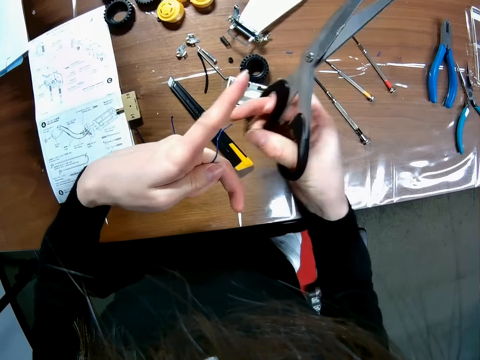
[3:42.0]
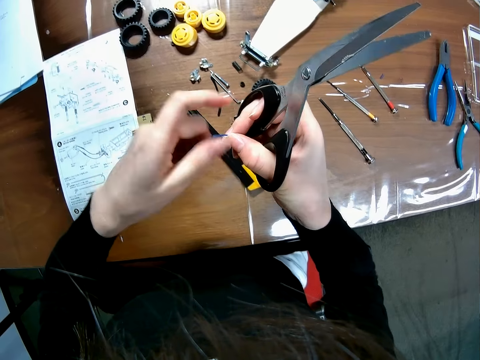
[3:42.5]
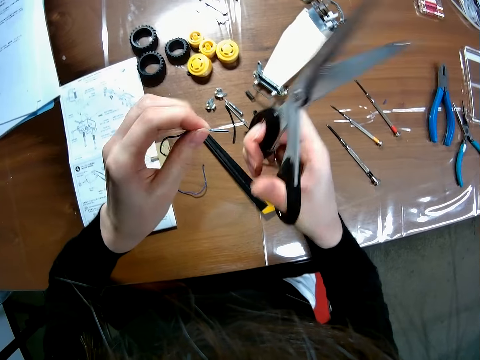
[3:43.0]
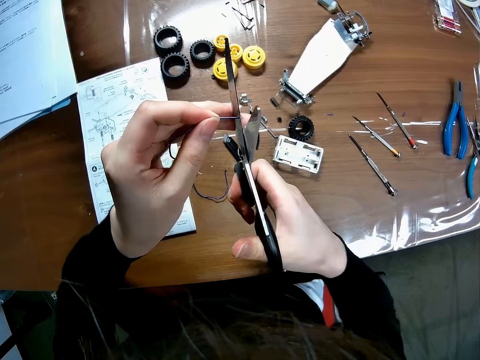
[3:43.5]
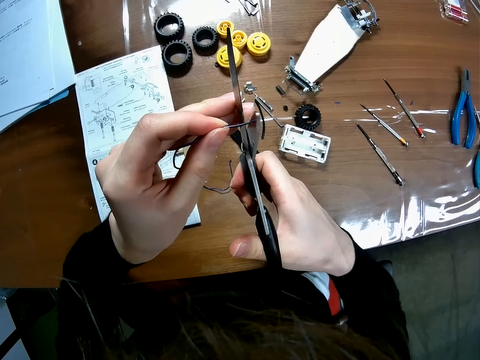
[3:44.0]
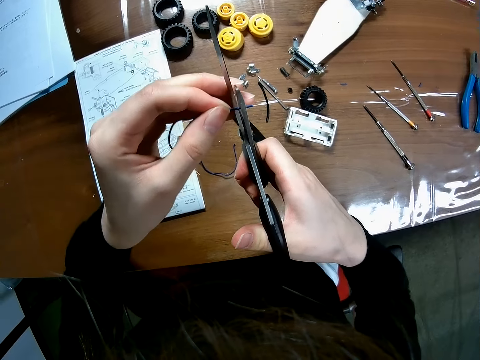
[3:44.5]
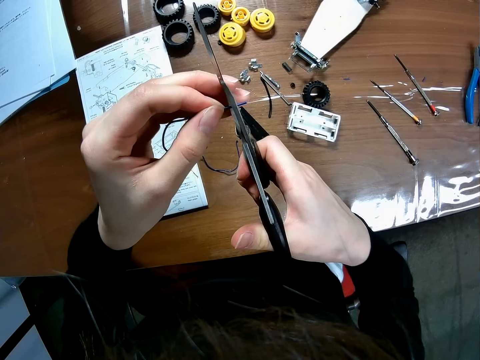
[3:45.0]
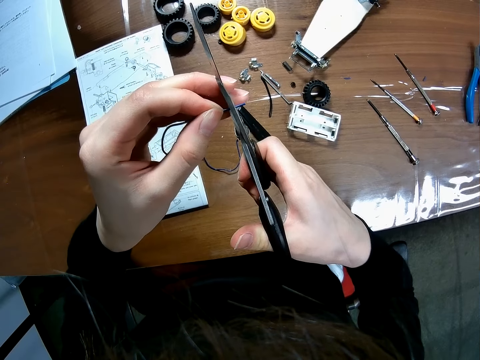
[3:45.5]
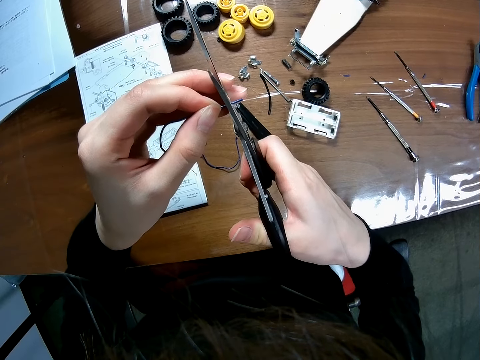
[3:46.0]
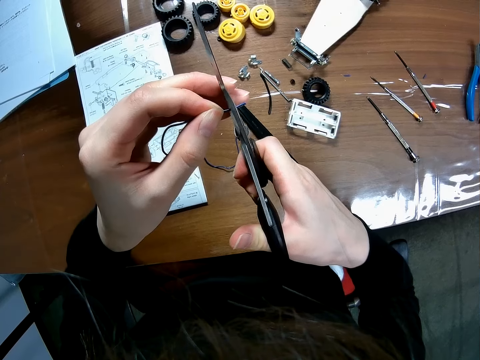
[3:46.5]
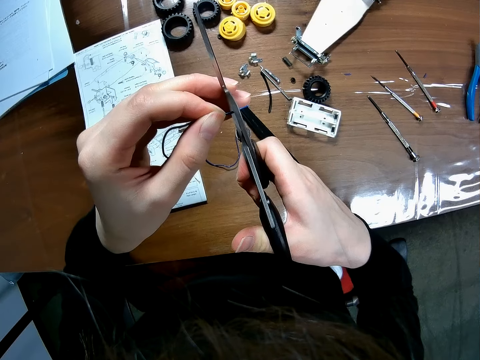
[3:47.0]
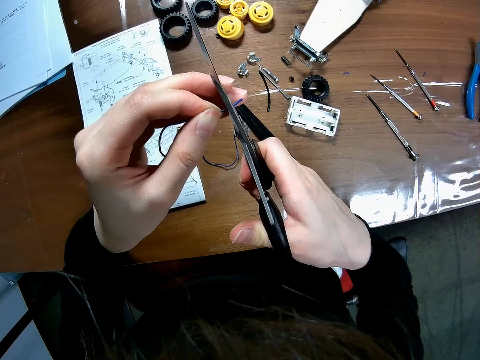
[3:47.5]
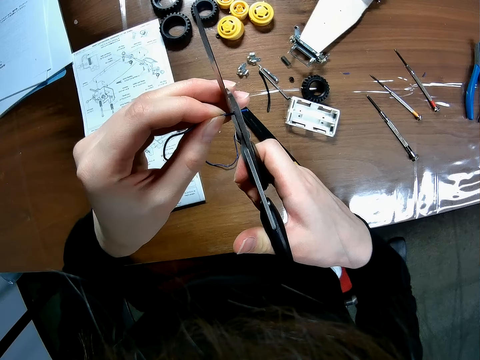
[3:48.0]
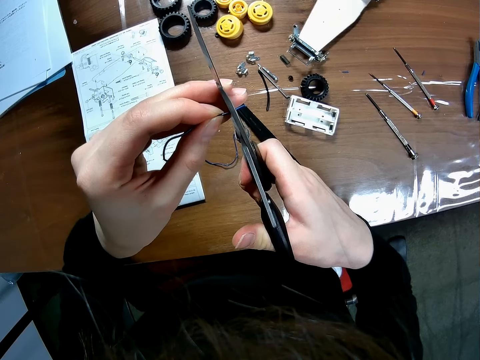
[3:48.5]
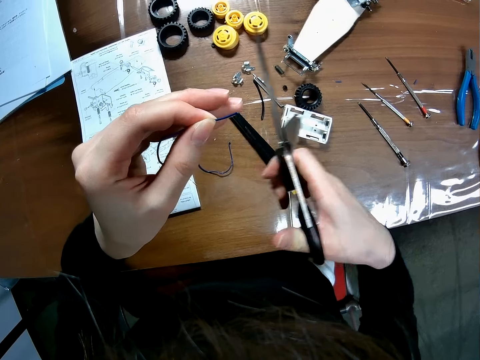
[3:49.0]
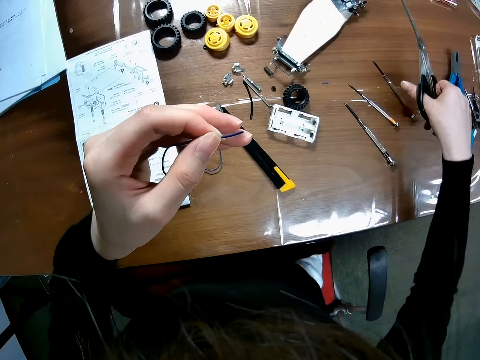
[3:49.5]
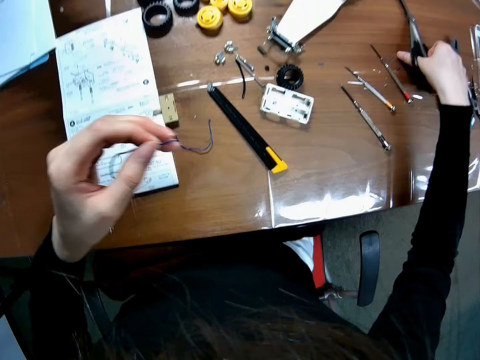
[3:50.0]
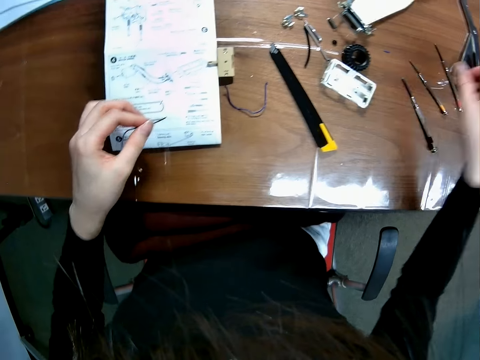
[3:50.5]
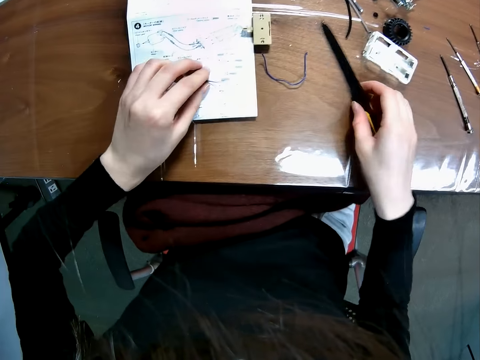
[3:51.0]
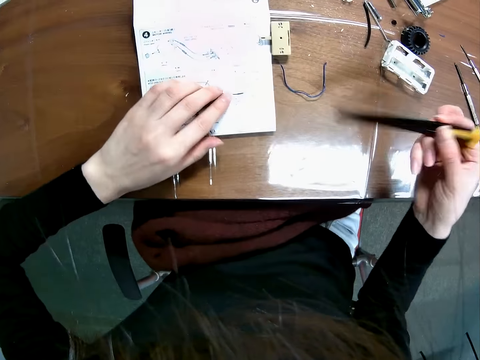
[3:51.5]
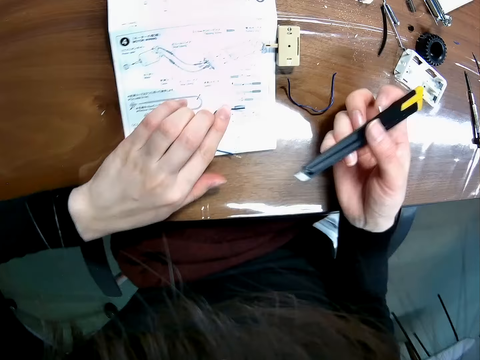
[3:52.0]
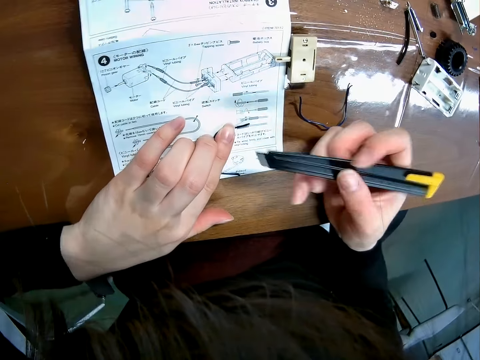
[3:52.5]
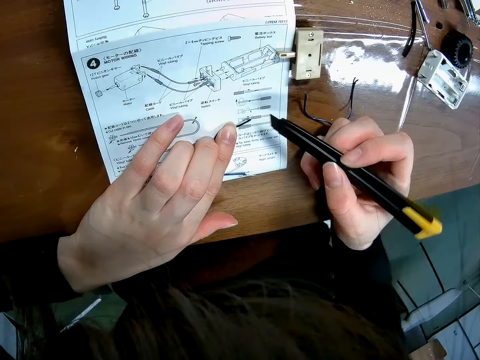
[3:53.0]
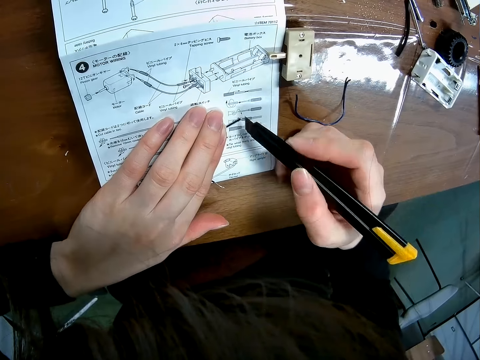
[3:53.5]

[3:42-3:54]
The camera wearer adjusts the wire. They cut the wire with the scissors. They drop the scissors on the table. They pick up the utility knife or blade from the table. They place the wire on the instruction manual on the table. They adjust the utility knife.

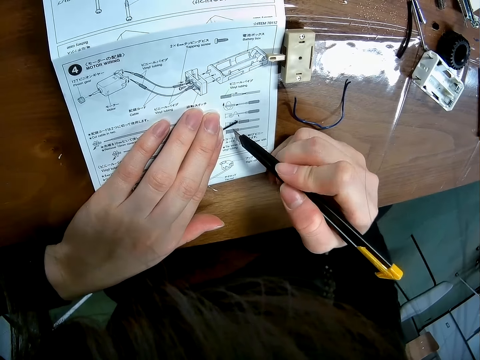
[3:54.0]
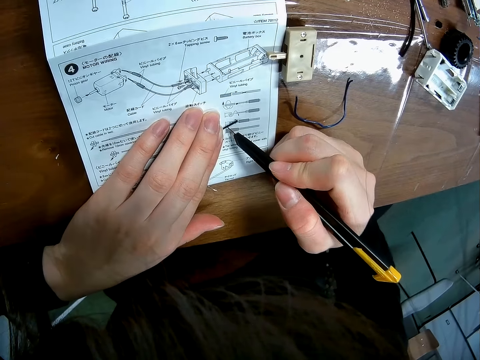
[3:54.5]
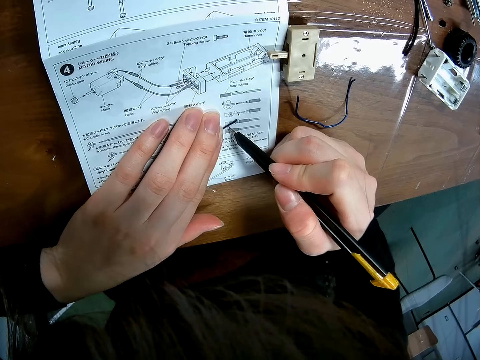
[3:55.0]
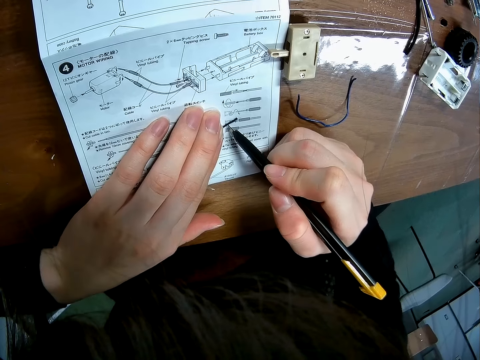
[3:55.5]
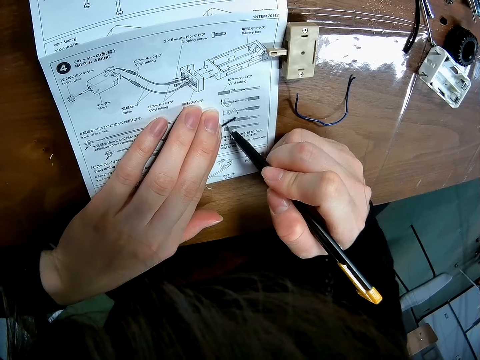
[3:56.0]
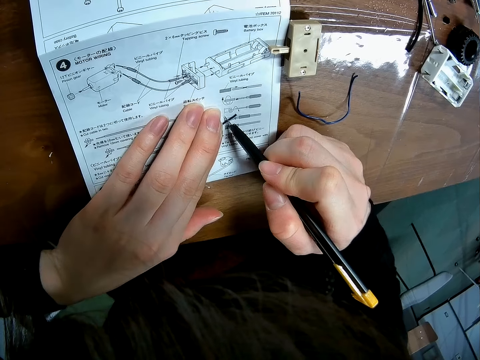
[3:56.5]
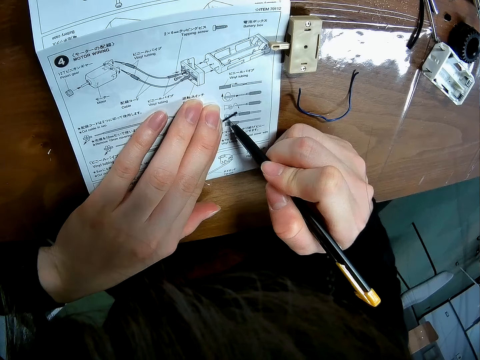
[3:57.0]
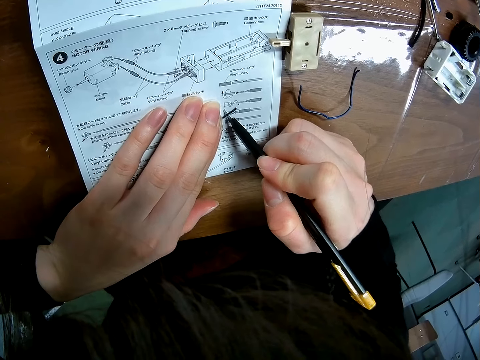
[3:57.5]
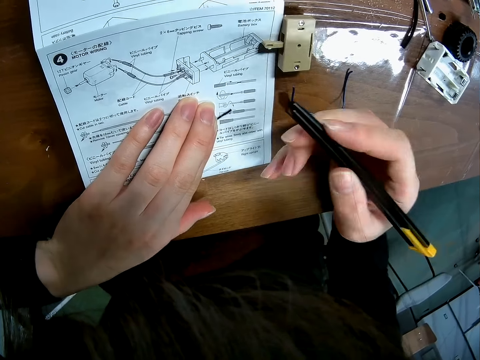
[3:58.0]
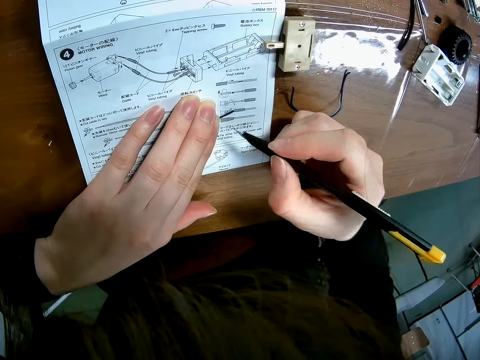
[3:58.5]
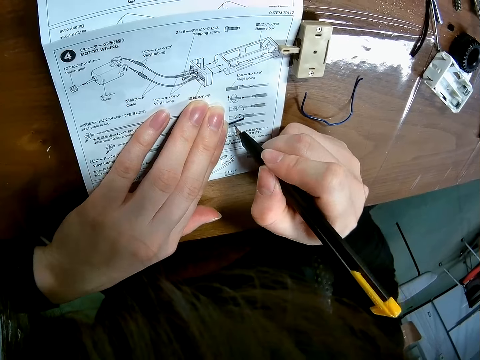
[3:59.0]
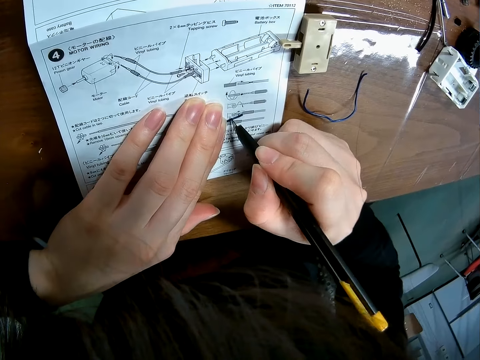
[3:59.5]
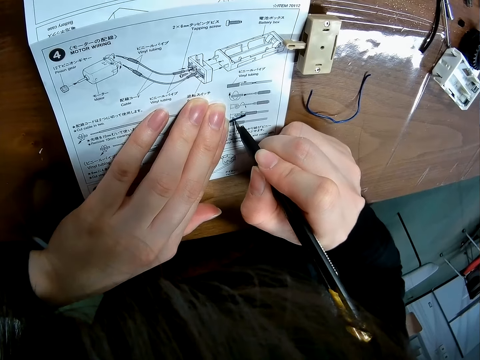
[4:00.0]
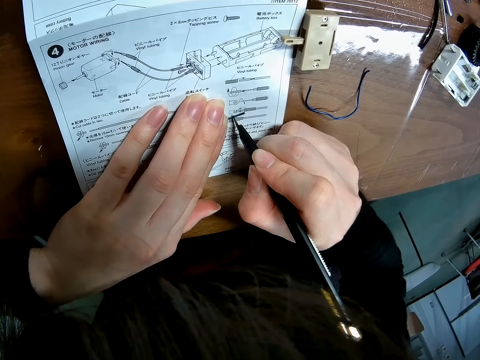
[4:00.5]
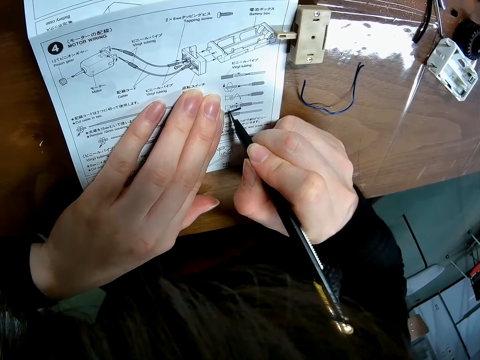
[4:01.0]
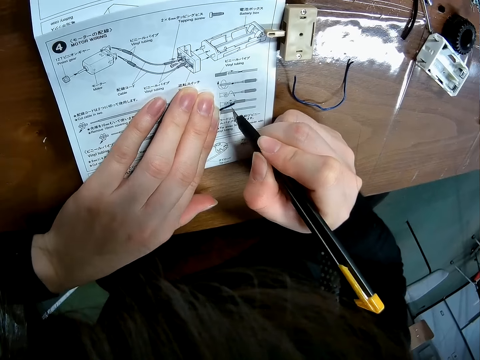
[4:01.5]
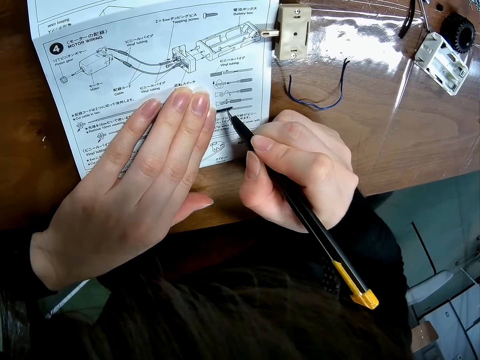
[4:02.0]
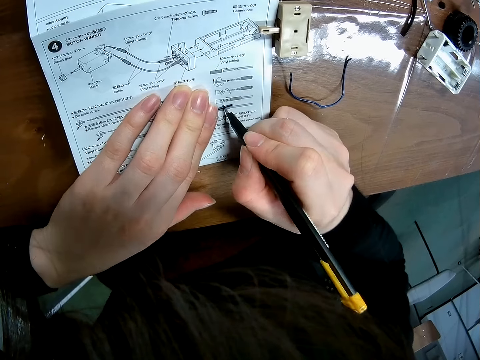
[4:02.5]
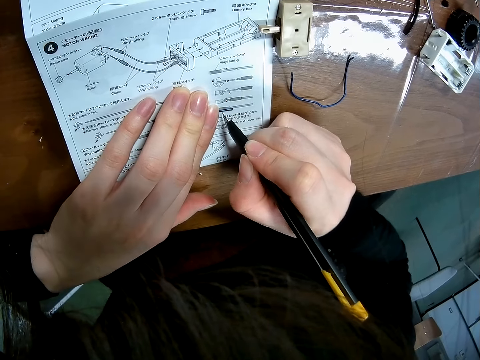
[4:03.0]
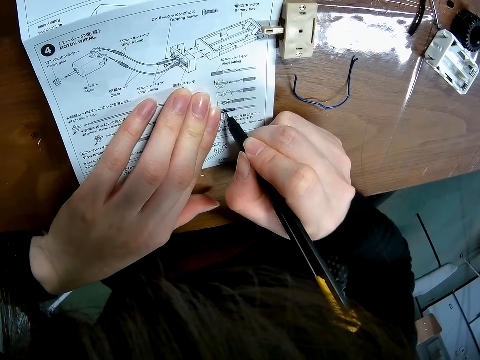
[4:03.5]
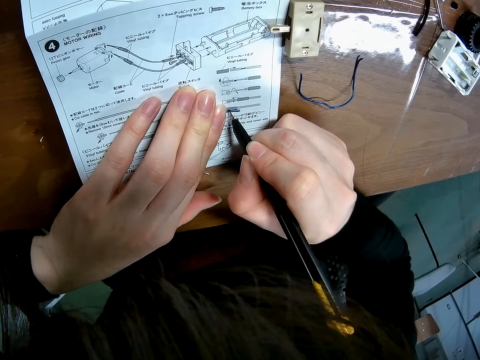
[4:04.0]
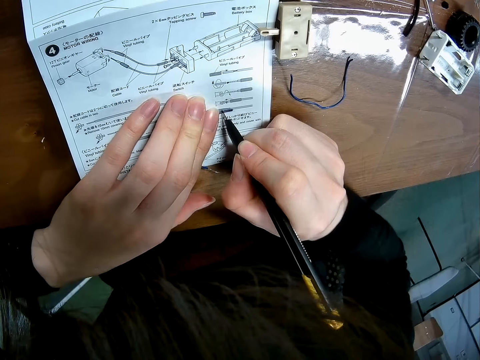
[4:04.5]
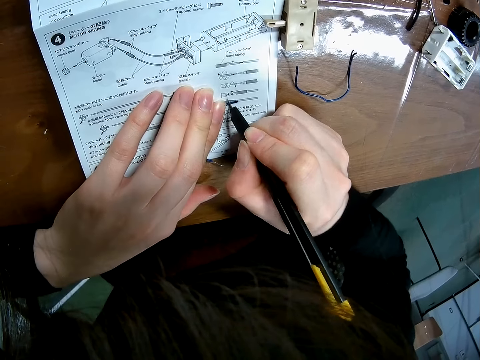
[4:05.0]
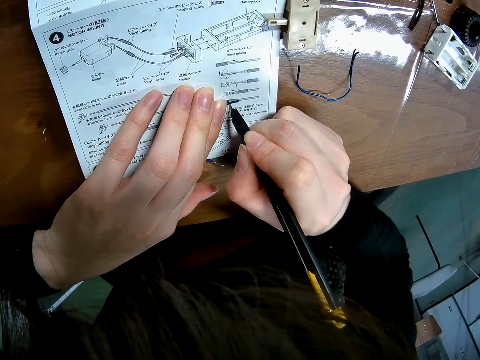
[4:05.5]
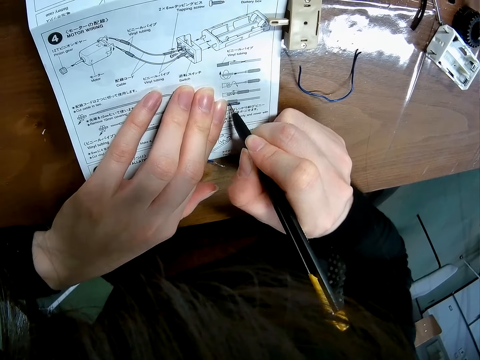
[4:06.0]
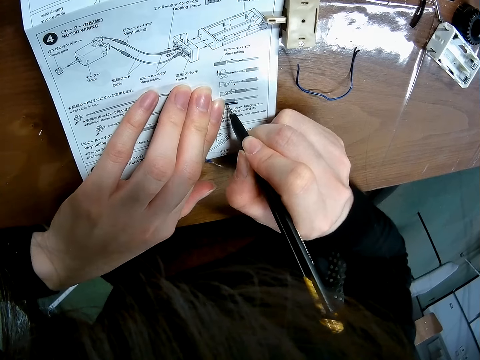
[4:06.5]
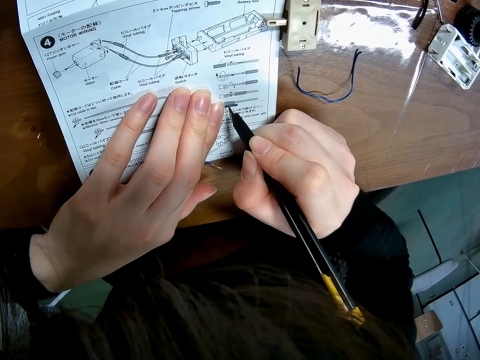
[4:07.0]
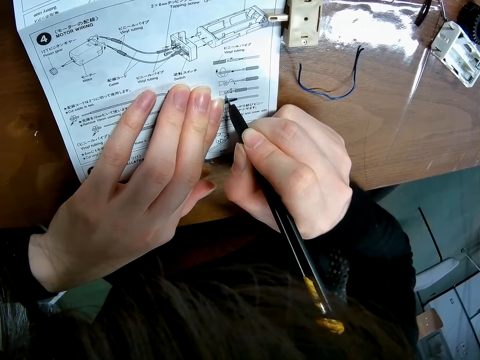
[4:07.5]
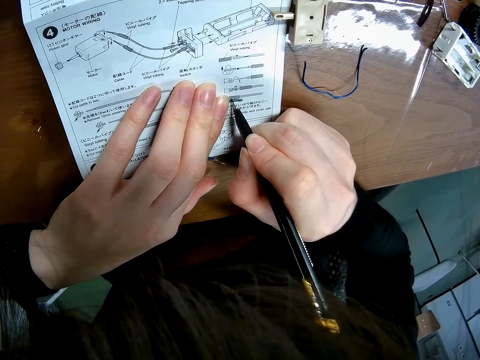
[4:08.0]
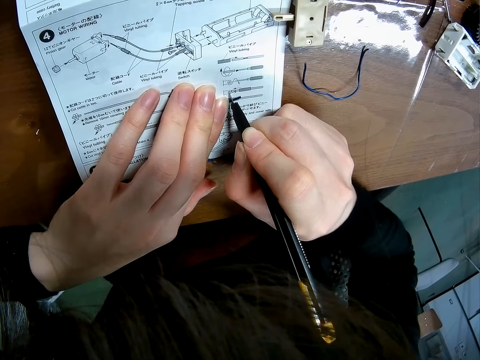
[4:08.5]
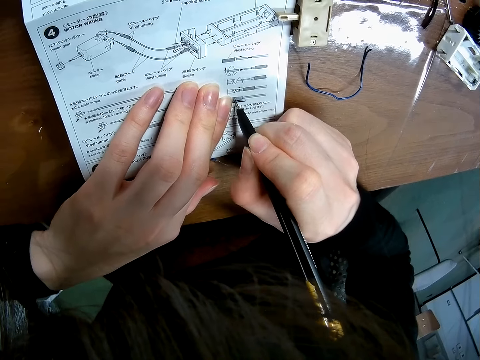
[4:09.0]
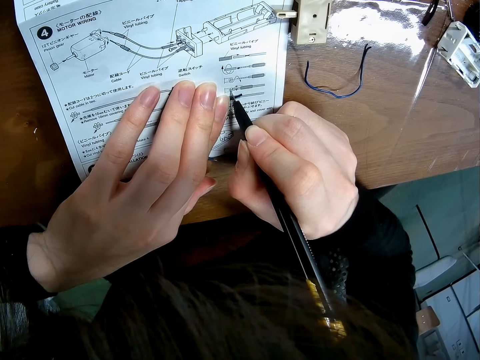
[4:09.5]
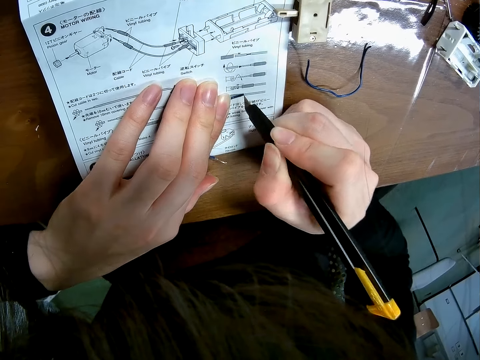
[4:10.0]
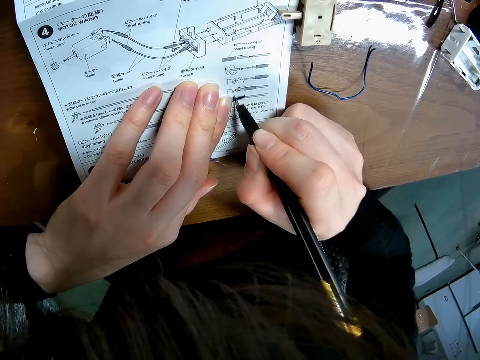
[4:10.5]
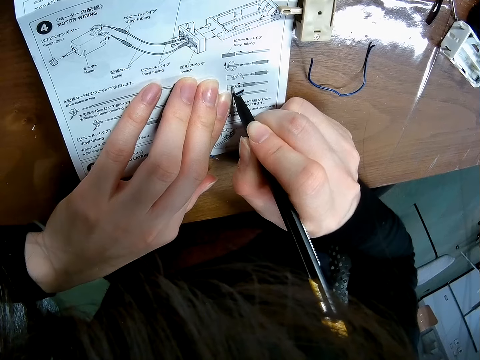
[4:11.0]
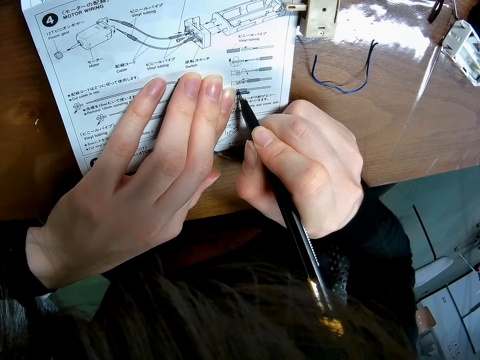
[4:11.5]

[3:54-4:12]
The camera wearer cuts the wire with the blade. They adjust the utility knife. They cut the wire.
